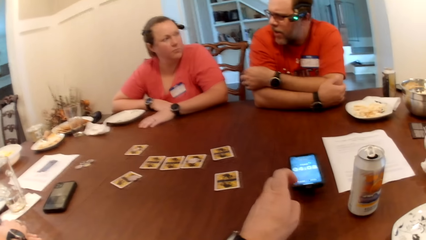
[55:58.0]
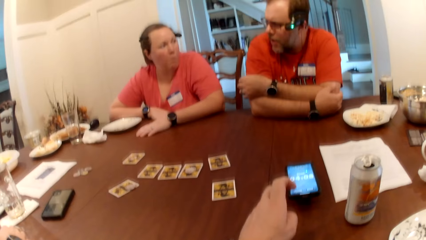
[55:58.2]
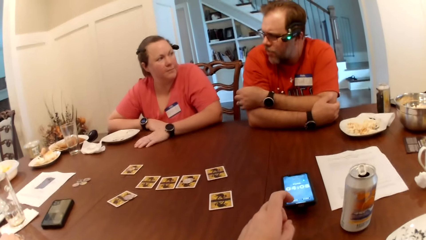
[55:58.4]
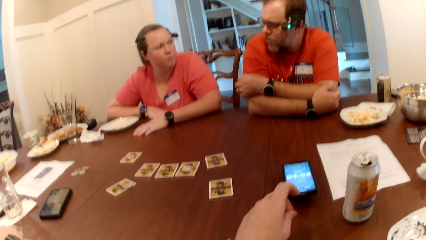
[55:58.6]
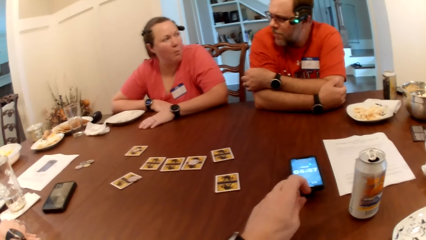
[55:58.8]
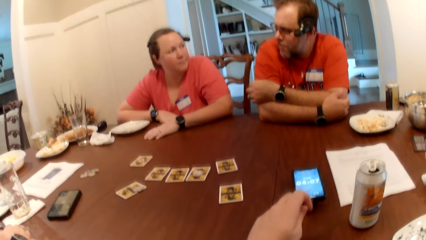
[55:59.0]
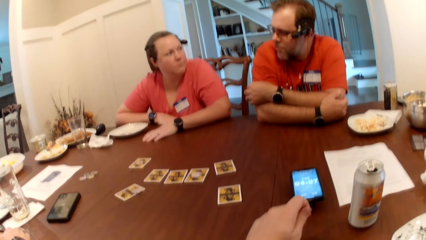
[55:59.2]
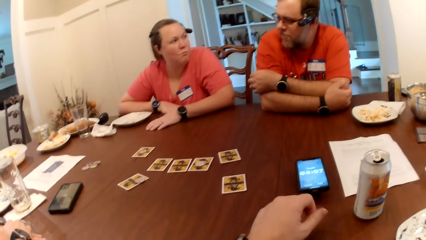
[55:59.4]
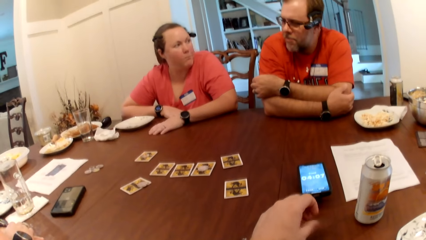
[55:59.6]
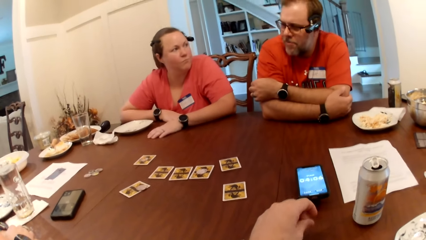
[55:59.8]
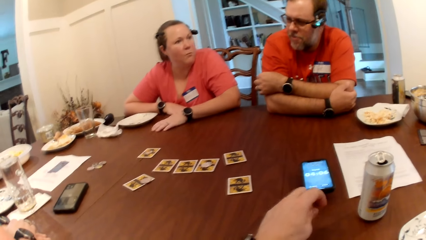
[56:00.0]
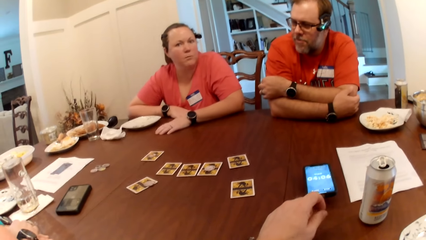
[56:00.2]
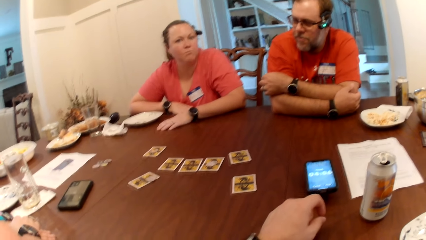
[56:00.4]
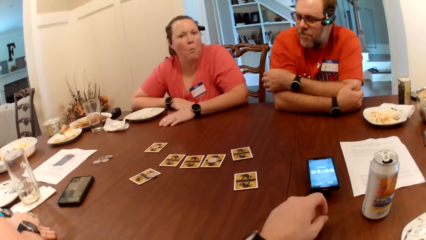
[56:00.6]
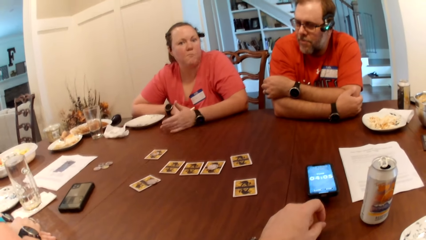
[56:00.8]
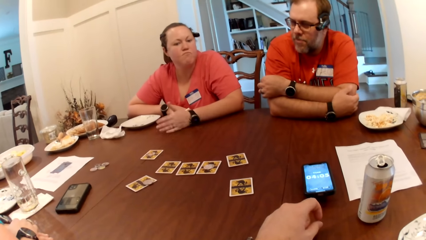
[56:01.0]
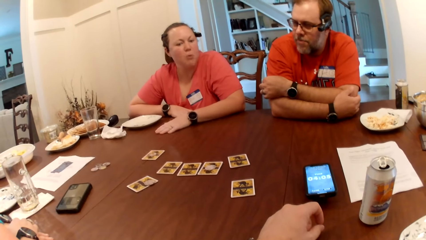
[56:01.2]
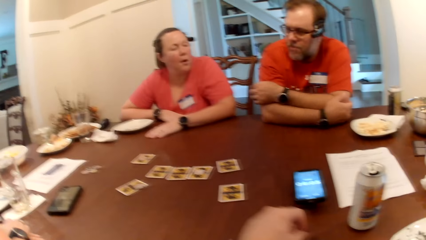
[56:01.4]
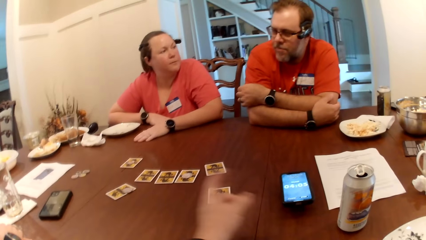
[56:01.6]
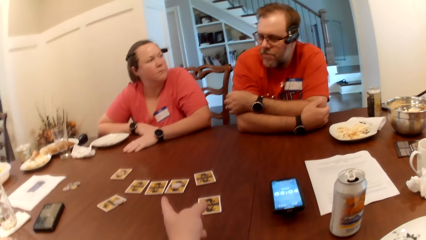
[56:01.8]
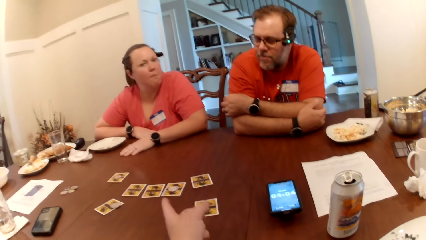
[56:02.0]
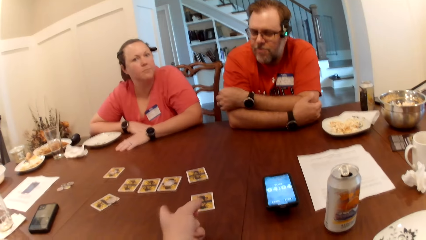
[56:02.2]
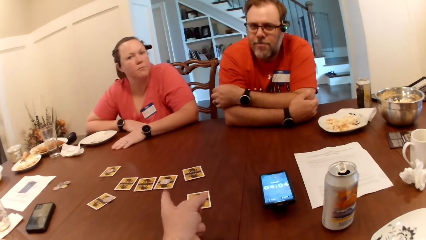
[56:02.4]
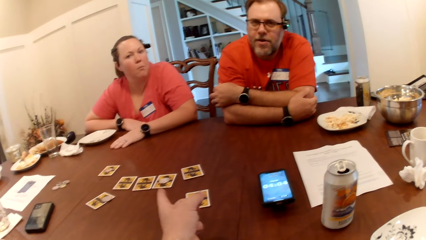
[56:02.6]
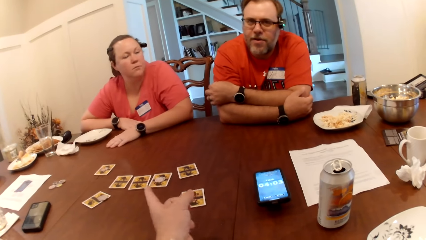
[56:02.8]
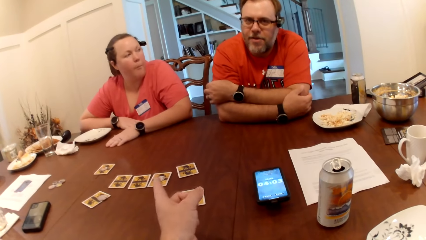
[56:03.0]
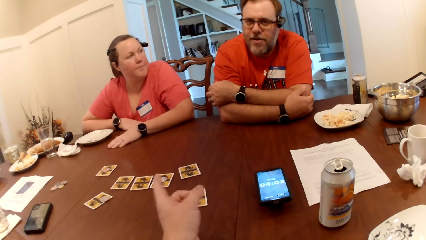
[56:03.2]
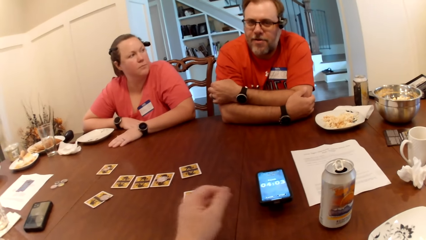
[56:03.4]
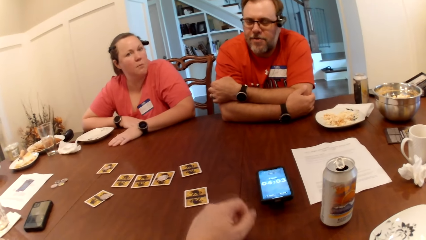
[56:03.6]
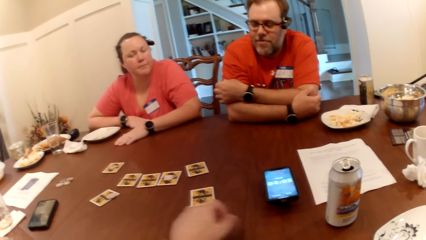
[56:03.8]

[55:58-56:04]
The camera wearer converses with a man. They converse with a woman.

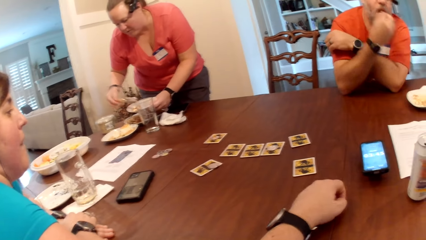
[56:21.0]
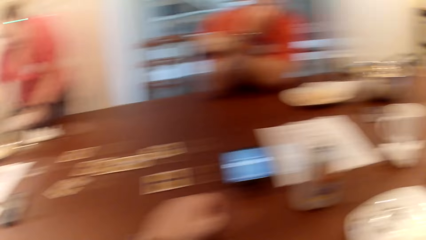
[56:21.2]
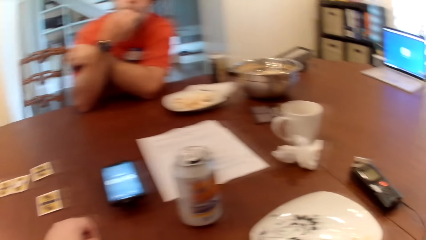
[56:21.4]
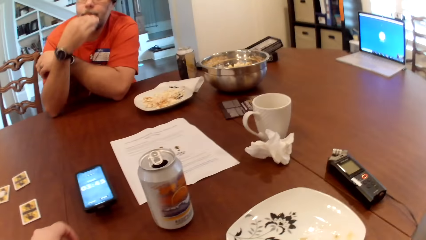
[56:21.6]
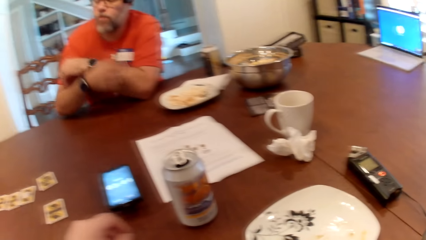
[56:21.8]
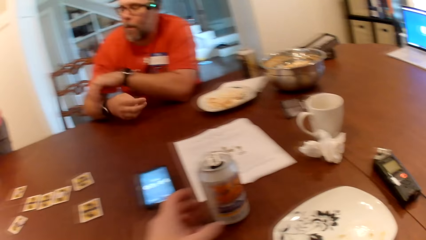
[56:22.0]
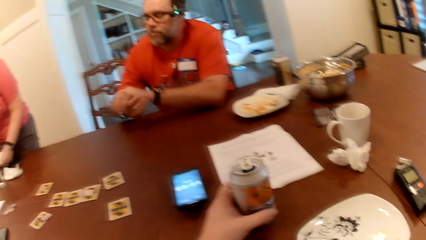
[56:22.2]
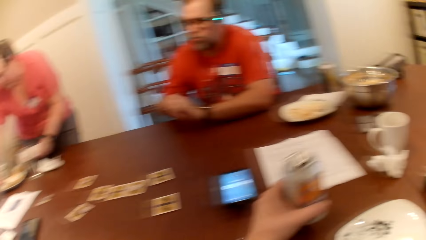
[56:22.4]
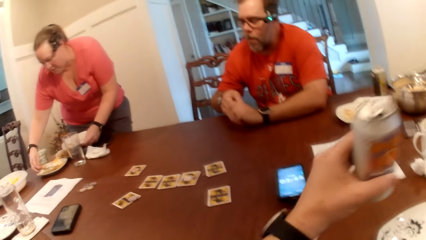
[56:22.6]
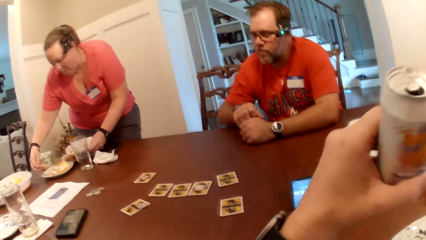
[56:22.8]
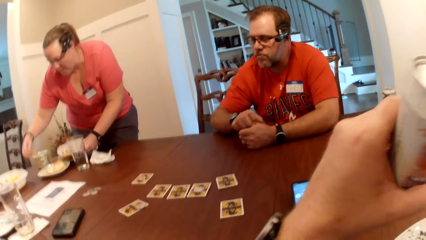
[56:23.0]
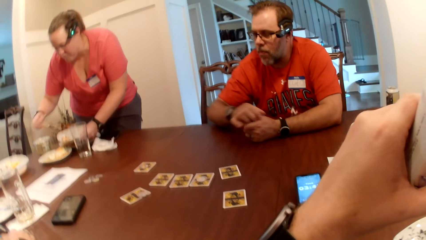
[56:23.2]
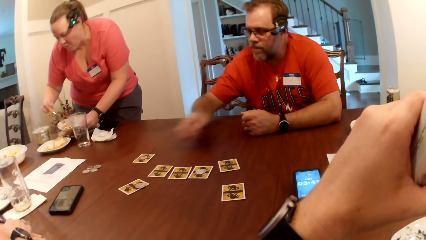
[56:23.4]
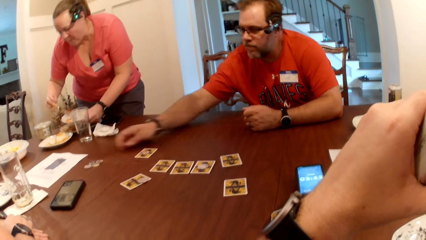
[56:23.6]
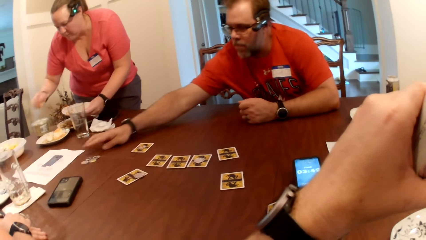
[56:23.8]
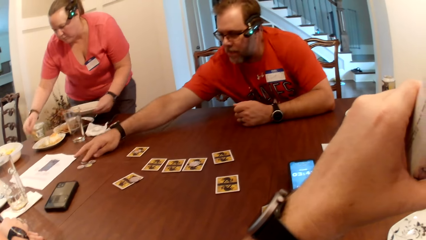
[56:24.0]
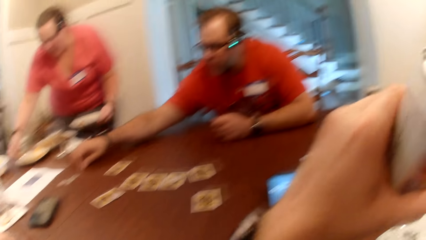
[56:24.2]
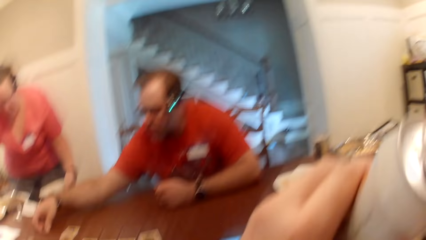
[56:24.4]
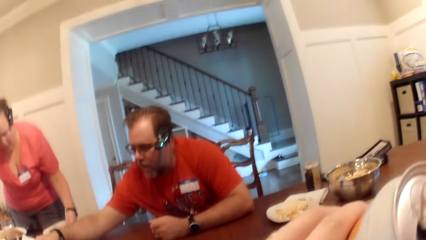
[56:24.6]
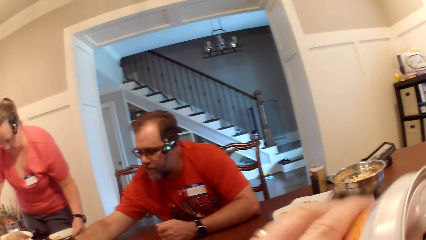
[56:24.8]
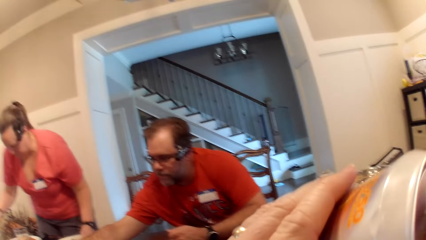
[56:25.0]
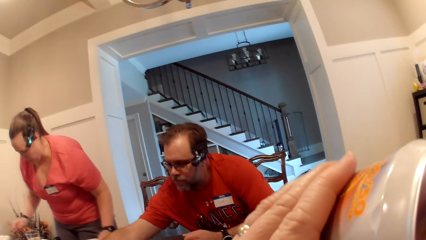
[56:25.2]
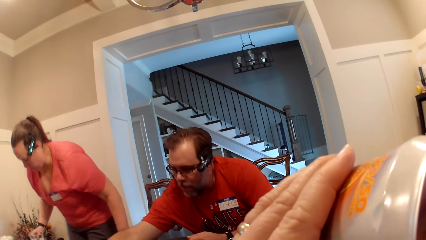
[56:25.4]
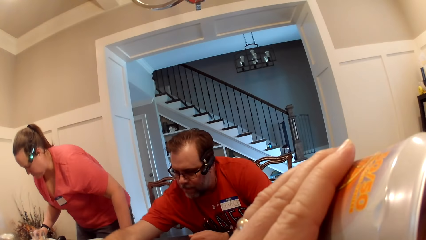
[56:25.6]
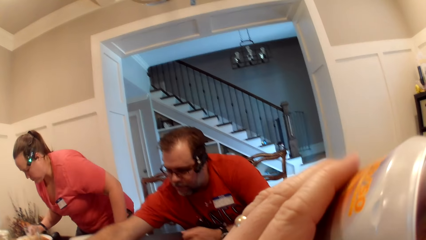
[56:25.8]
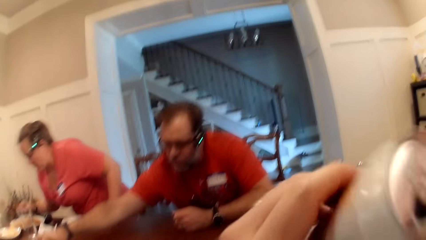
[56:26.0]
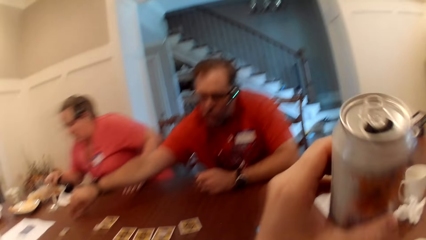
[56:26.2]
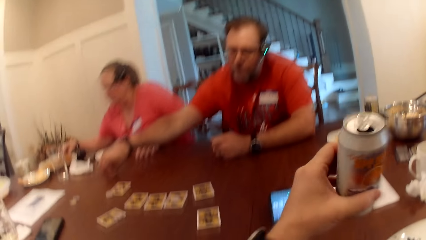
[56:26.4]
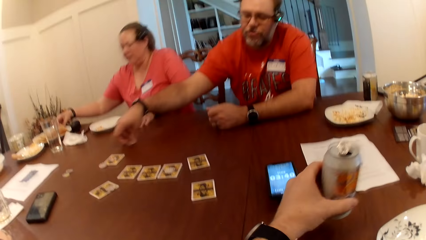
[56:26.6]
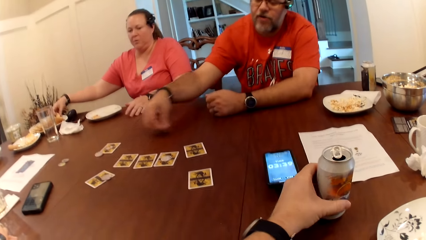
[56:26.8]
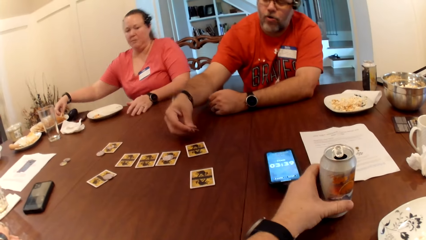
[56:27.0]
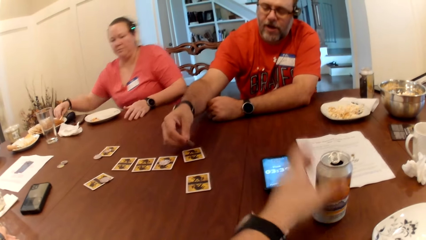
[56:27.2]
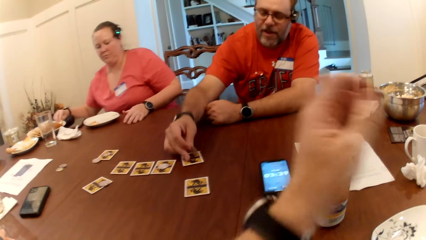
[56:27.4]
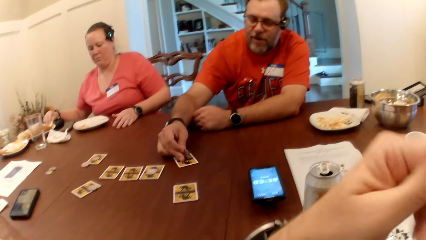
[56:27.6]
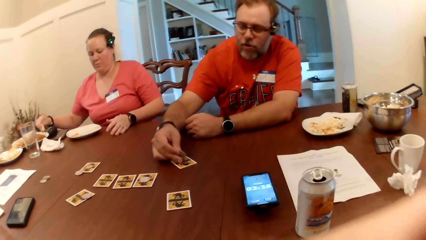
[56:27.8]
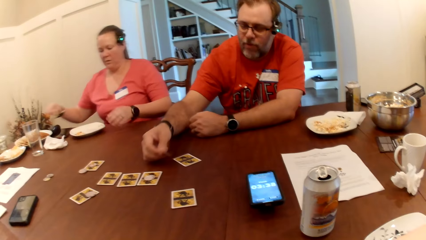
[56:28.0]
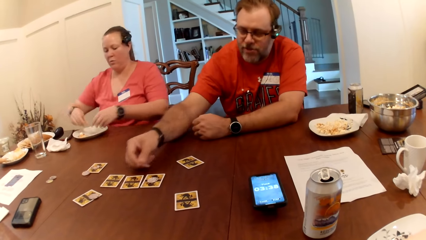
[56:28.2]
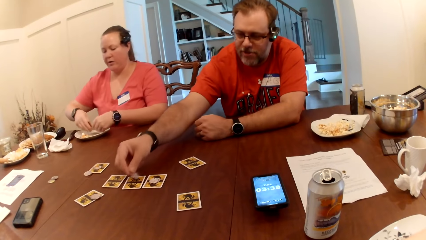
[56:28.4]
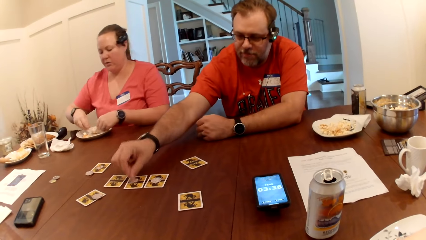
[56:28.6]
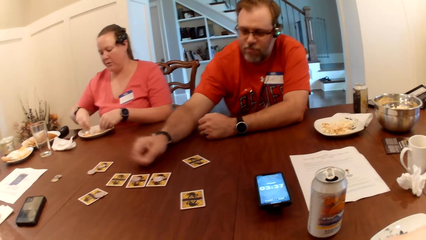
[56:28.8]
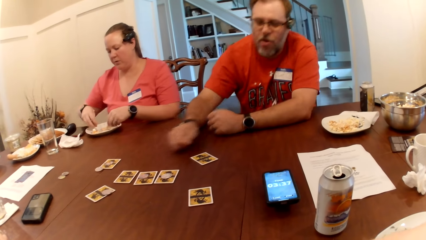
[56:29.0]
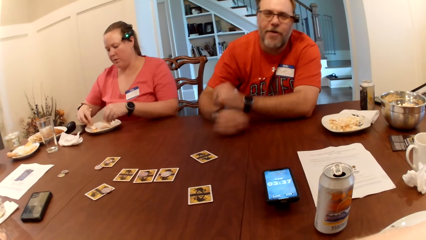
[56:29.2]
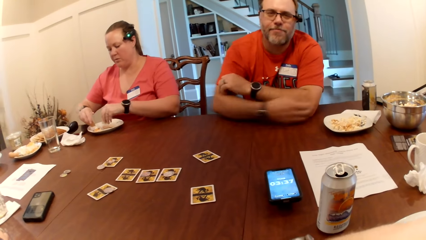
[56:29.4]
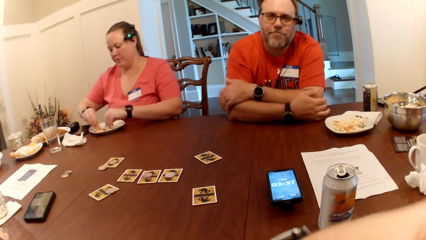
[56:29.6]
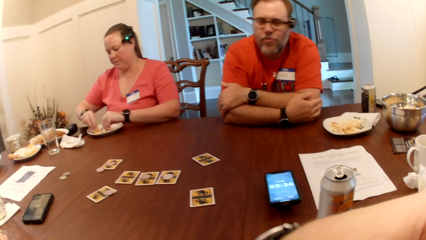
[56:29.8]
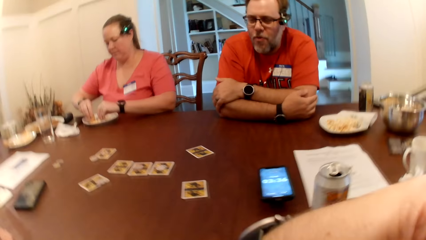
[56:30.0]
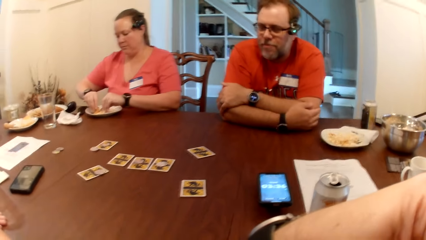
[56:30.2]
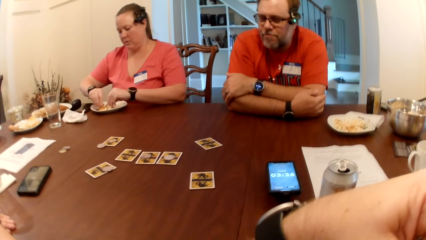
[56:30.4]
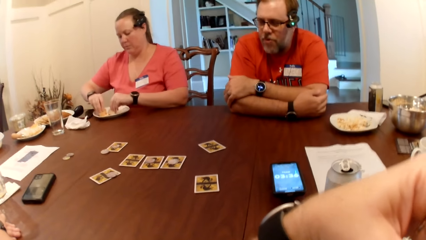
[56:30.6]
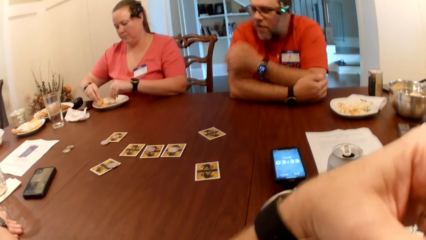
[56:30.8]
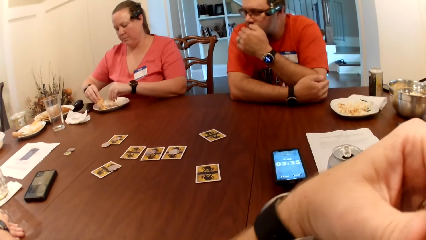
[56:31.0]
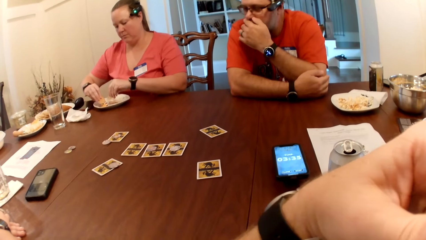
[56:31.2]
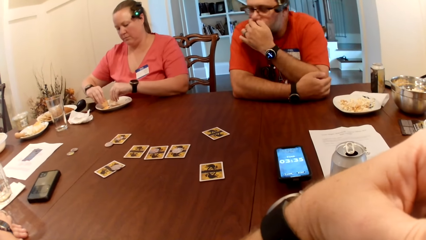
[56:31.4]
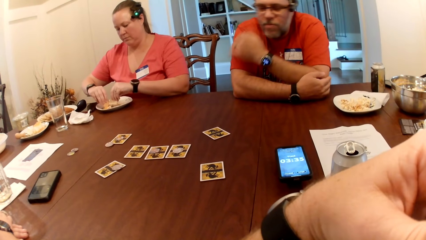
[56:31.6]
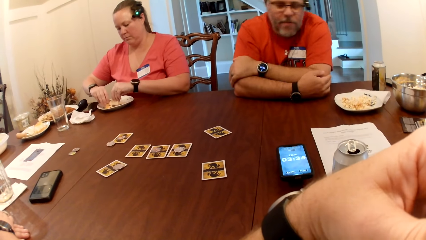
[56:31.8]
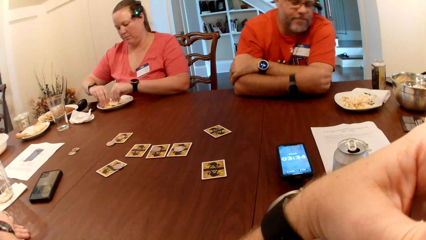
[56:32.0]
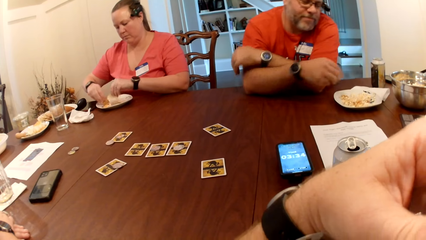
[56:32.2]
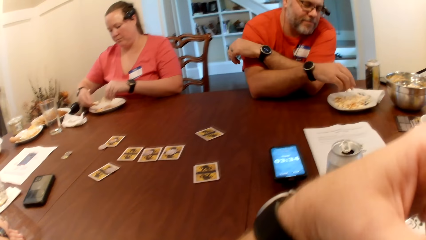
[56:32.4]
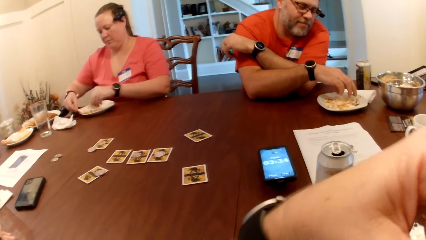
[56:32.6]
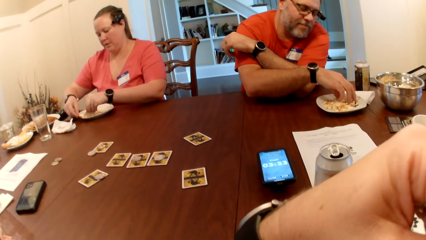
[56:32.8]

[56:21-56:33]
The camera wearer looks on a table. He carries the can of drink from the table with his left hand. He drinks from the can on the table with his left hand. A man picks a coin from the table with his right hand. A woman drops the plate on the table with her left hand. She picks a piece of chips from the plate with her right hand. The camera wearer puts the can on the table. The man drops the coin on the table with his right hand and pulls a card on the table. The woman places the chips in the plate with both hands.
